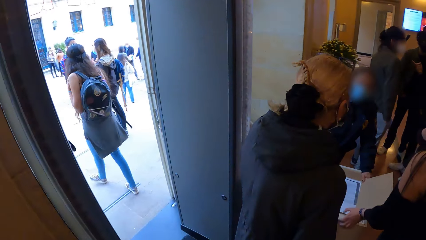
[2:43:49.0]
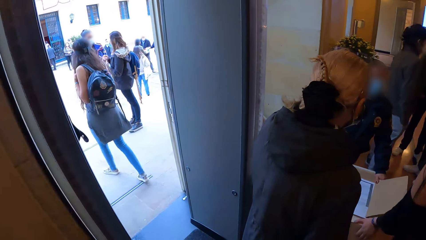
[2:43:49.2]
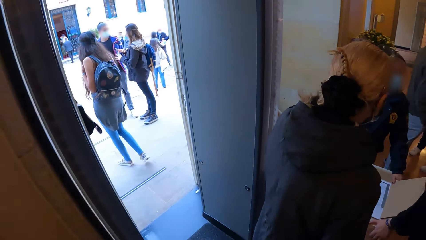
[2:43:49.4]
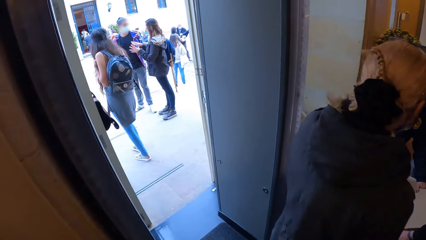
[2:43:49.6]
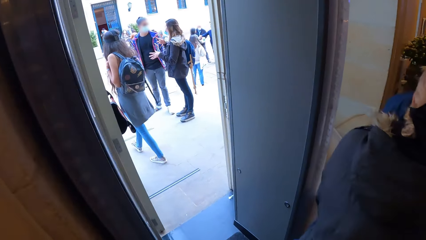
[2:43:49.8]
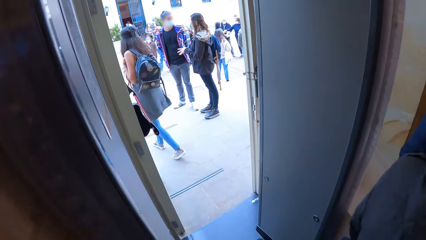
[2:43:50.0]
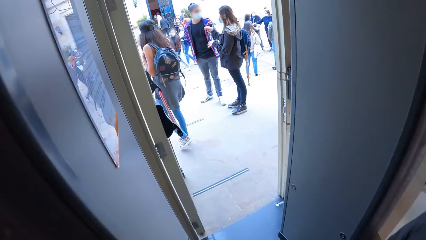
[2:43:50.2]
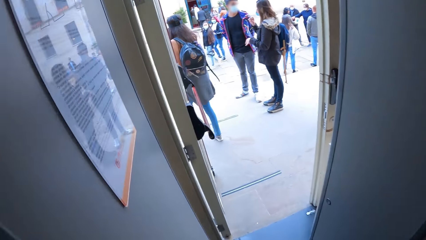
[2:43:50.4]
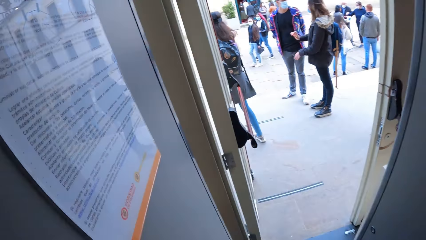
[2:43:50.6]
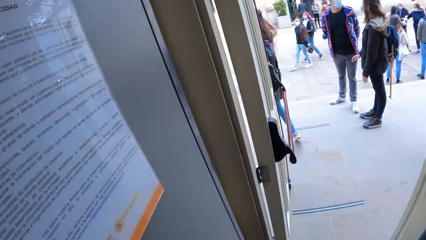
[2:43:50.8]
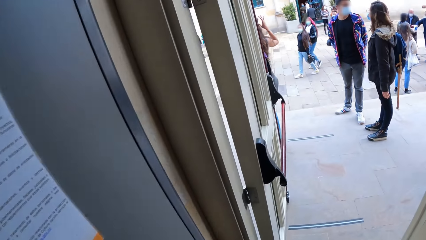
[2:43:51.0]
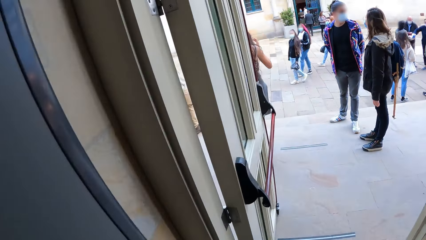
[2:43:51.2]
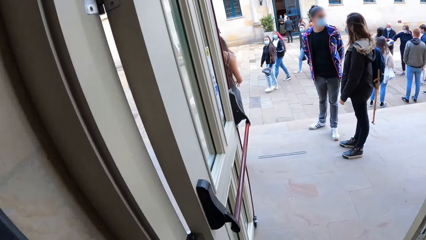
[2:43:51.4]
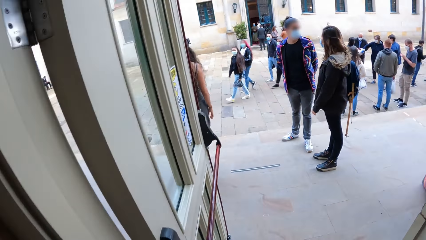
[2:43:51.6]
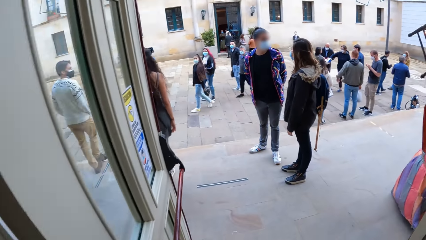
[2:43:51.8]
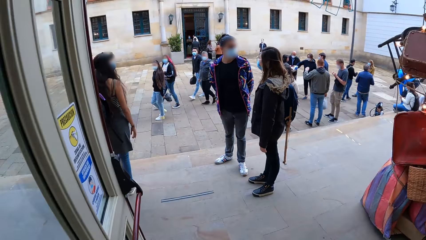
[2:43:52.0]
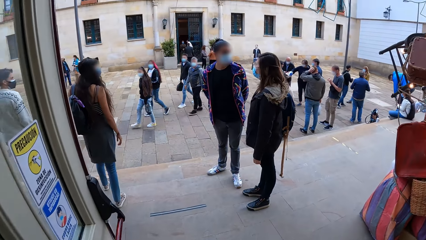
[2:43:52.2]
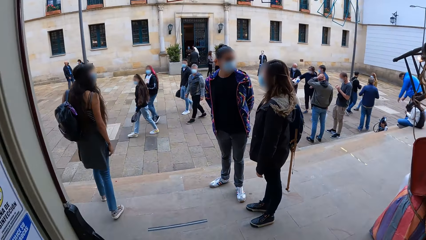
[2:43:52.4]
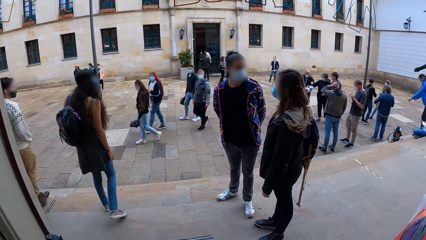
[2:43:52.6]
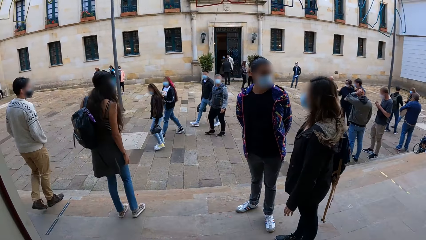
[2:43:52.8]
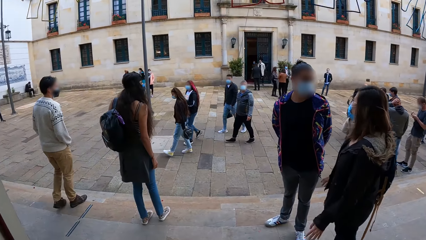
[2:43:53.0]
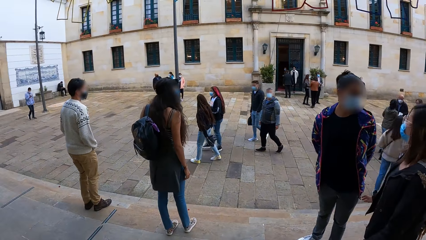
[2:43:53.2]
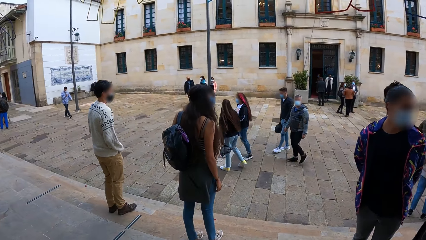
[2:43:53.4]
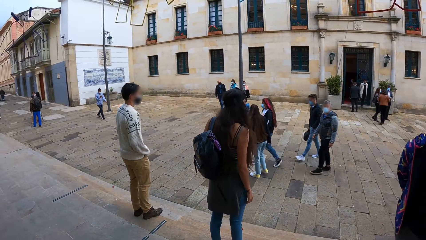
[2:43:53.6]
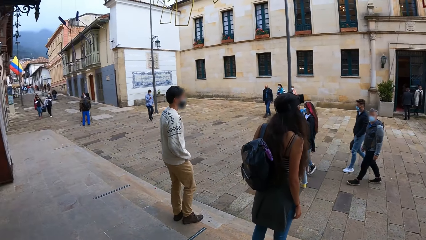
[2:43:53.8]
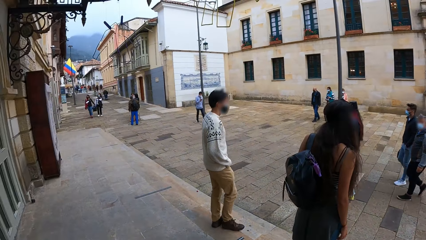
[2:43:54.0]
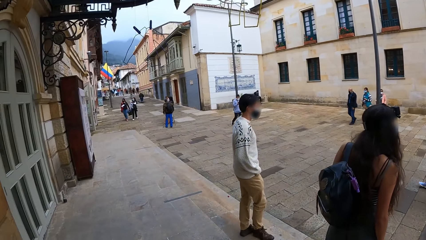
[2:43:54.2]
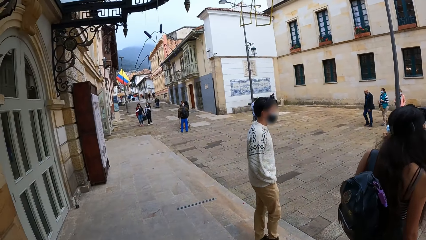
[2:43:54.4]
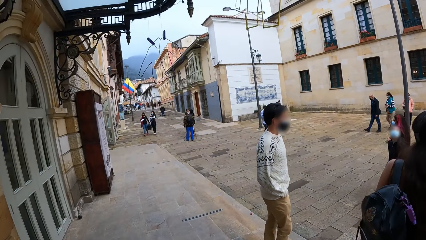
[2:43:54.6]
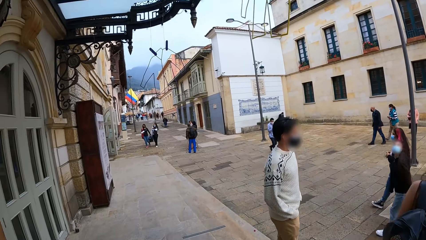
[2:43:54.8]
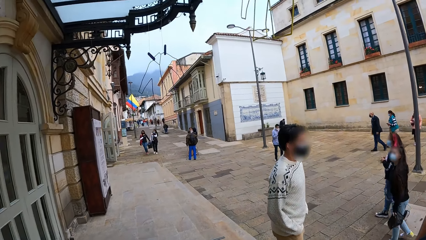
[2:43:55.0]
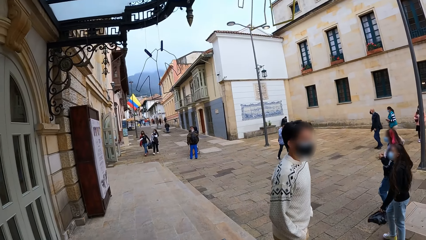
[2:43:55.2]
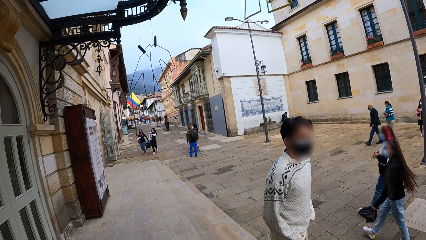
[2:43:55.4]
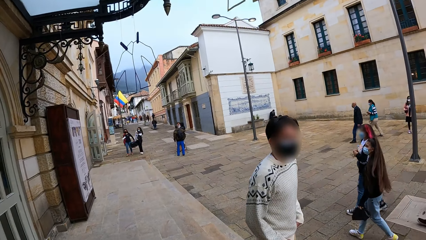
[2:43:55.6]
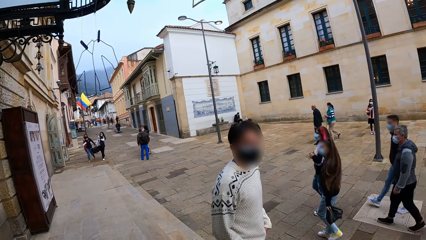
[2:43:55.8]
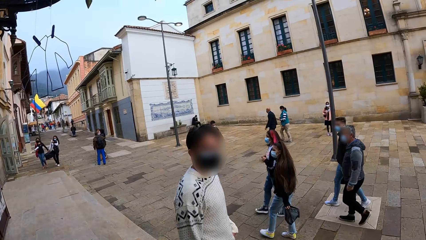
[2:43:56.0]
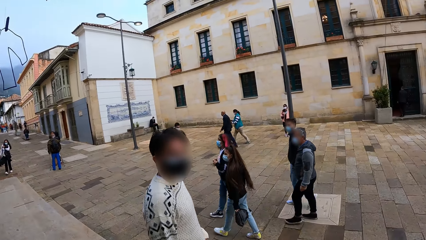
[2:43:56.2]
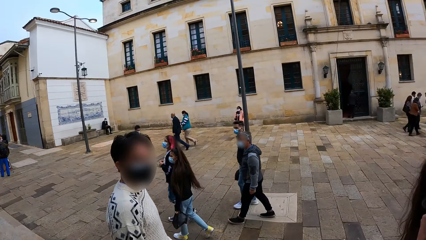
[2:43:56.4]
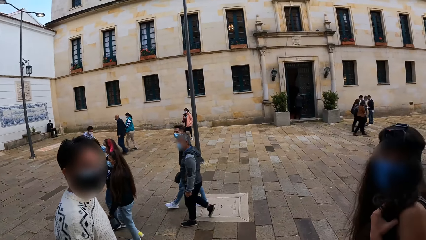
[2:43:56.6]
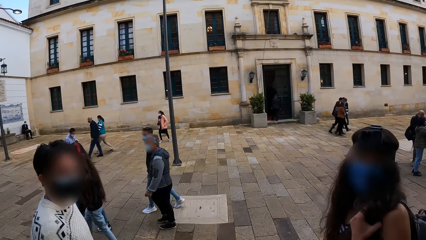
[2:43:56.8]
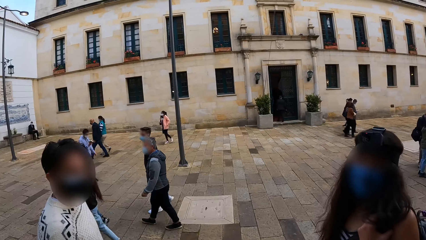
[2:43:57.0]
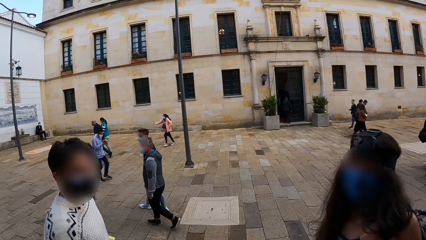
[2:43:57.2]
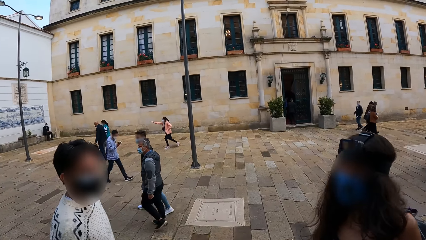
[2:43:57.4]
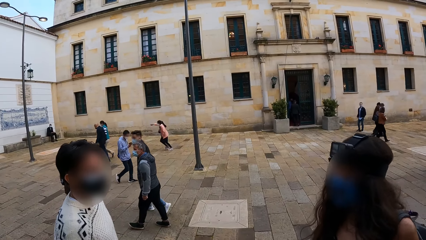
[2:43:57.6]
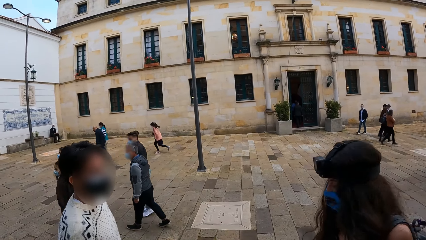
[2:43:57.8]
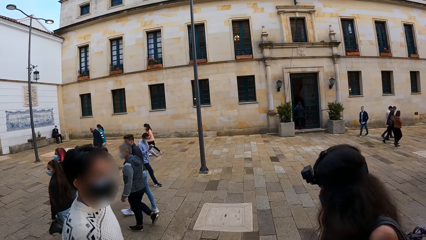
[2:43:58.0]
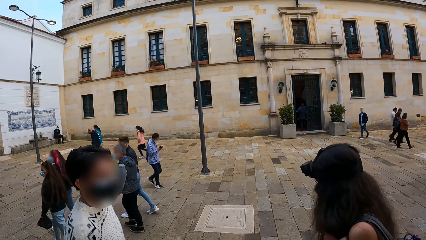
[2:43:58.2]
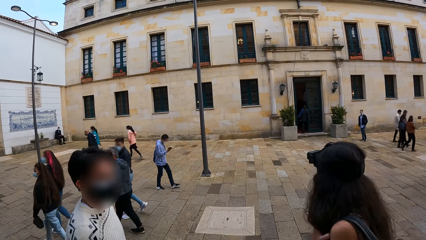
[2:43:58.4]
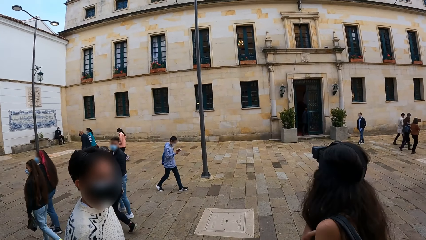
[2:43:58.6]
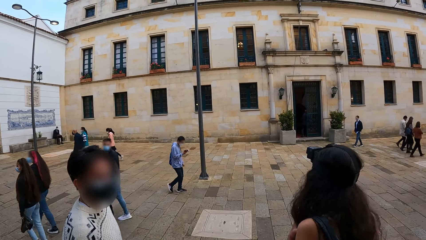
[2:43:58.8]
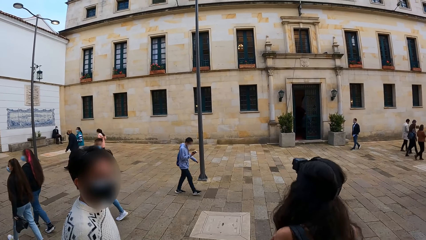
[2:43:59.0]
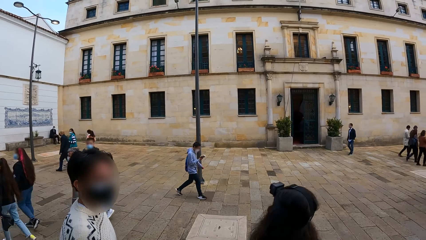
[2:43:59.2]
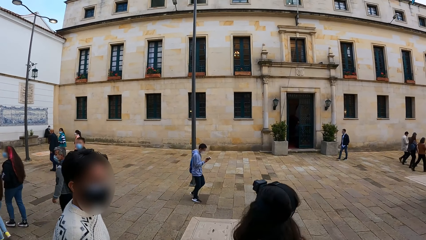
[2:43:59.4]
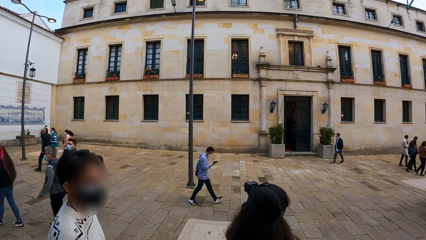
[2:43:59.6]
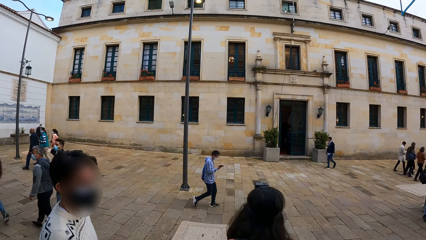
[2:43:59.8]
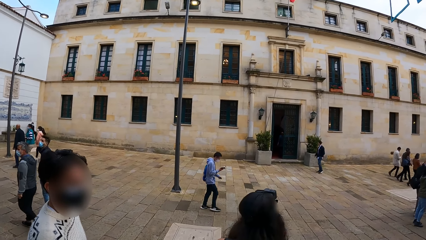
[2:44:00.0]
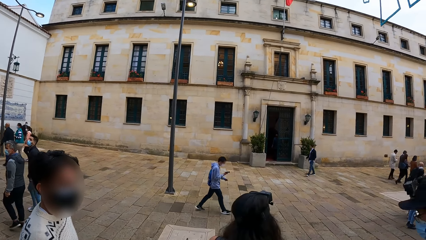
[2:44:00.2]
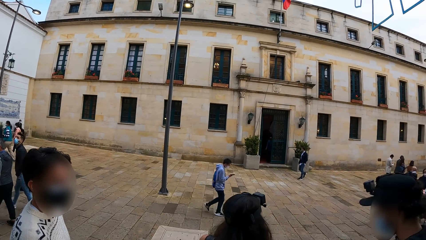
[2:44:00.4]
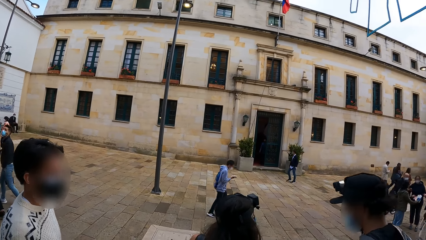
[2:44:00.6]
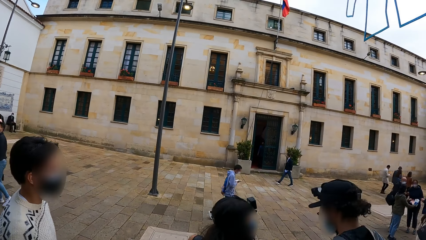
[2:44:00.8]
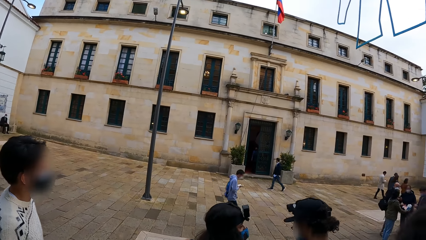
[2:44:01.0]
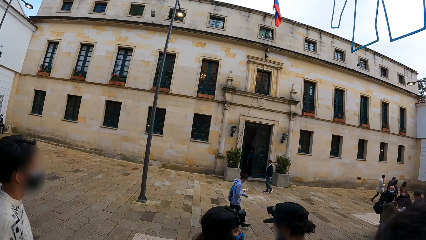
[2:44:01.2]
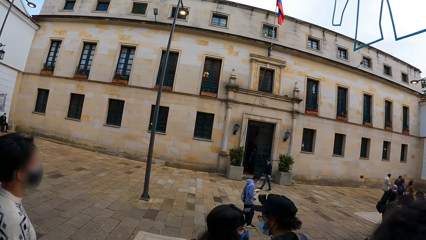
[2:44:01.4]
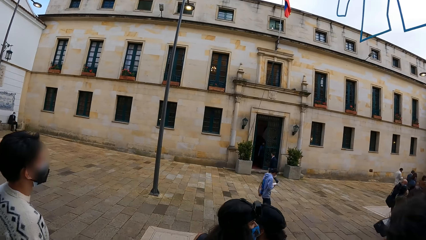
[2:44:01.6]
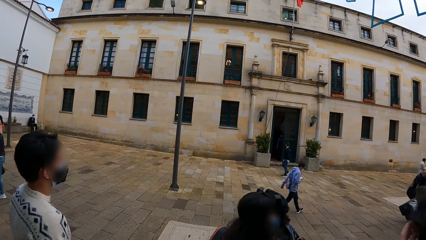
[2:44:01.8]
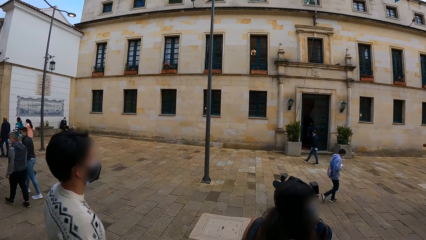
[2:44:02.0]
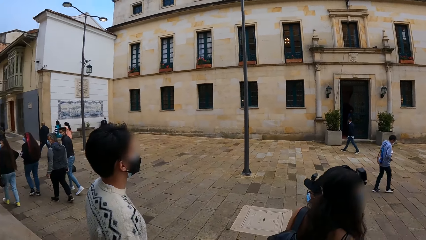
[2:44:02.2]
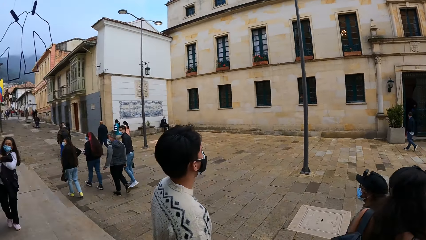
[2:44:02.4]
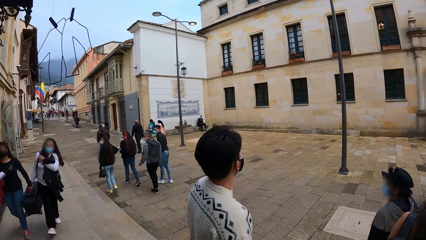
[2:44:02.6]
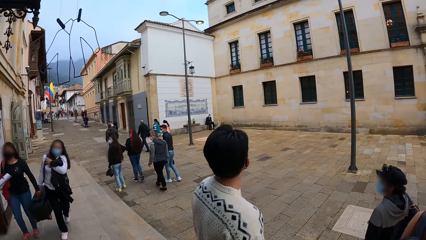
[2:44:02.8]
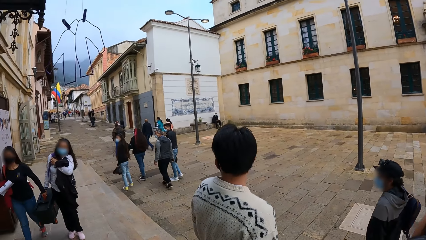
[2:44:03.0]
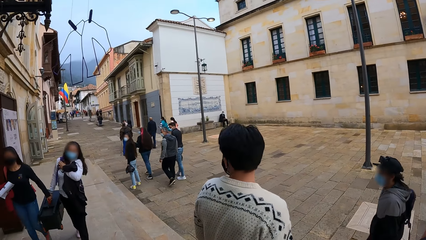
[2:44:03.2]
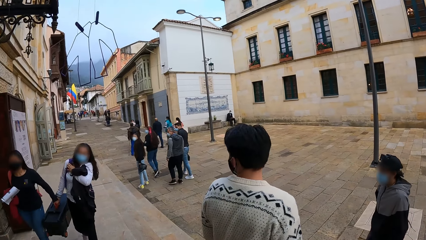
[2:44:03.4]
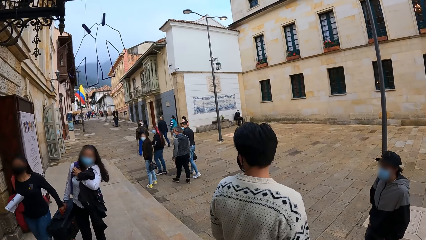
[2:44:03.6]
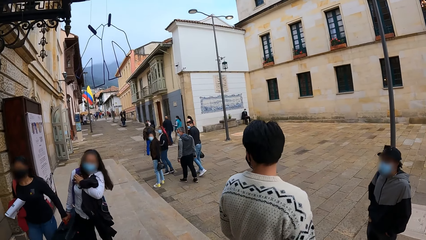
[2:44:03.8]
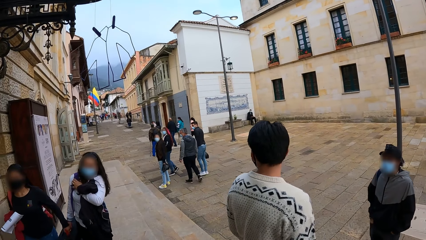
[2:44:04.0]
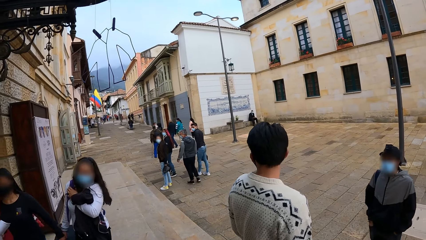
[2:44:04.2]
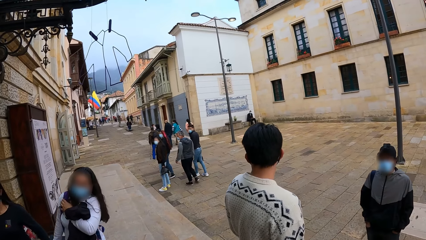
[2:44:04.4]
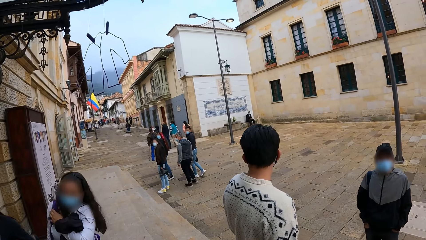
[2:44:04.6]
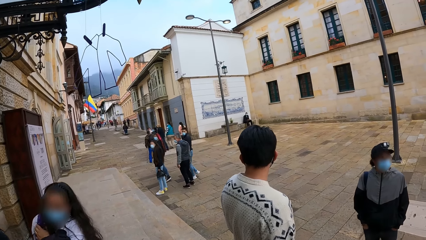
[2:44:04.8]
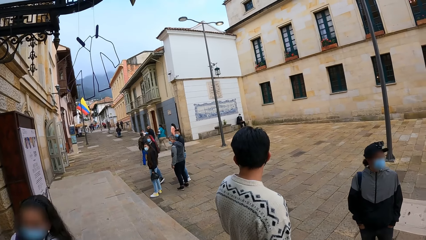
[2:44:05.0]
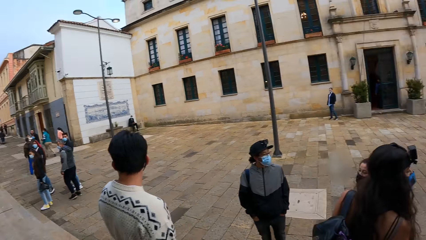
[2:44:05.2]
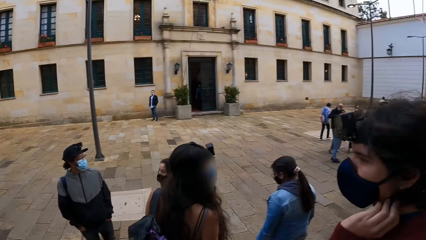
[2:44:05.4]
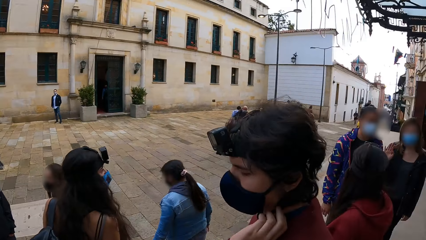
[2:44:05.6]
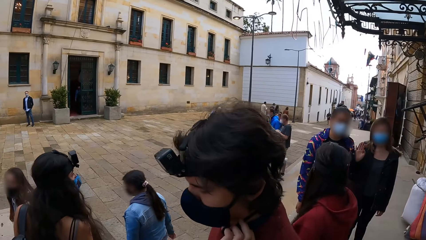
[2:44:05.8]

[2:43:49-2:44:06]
The camera wearer walks outside. They walk in the sidewalk. They look around. They look around again.
